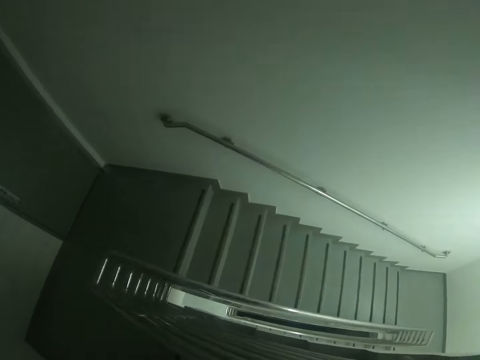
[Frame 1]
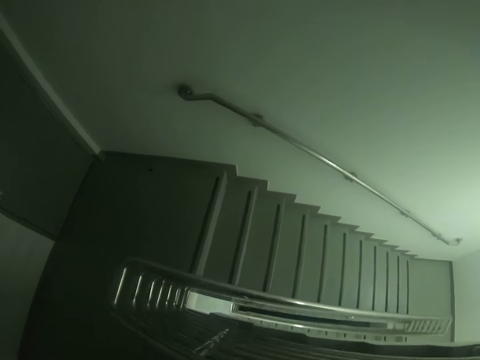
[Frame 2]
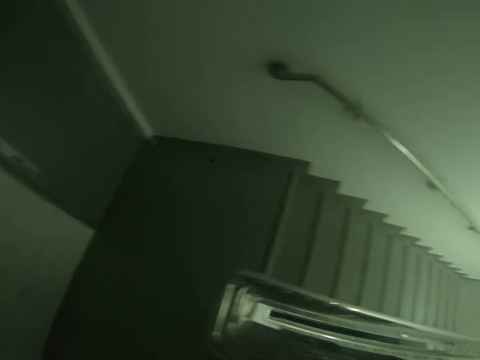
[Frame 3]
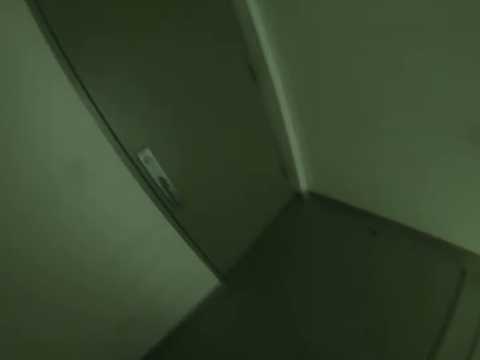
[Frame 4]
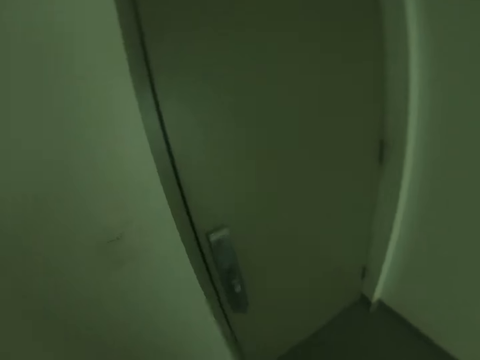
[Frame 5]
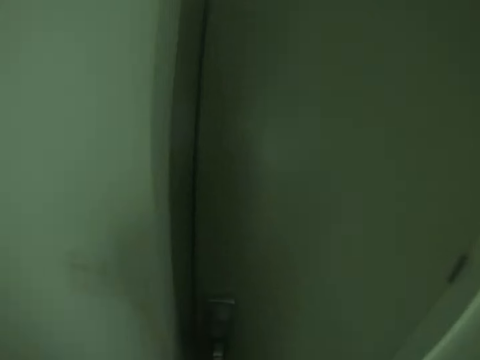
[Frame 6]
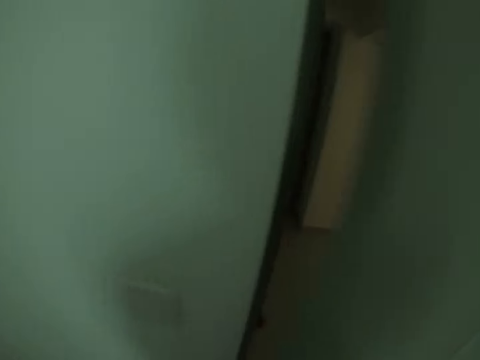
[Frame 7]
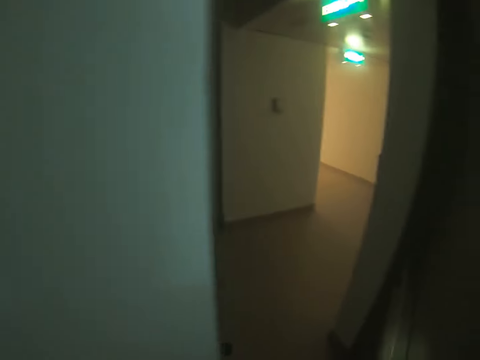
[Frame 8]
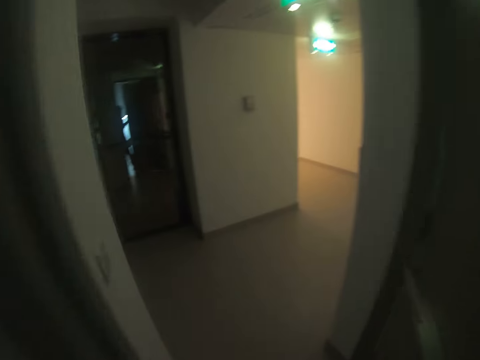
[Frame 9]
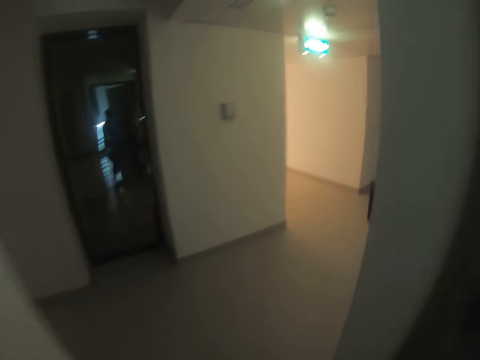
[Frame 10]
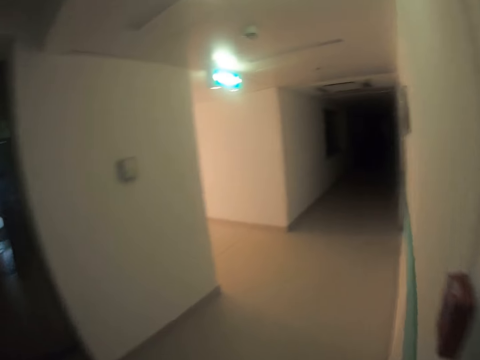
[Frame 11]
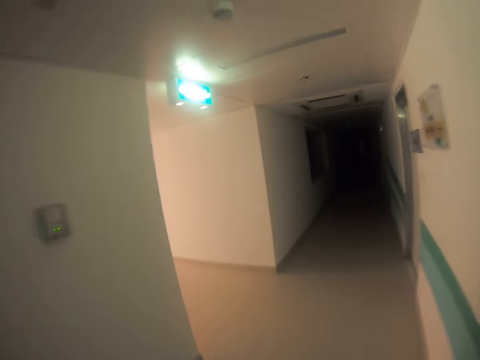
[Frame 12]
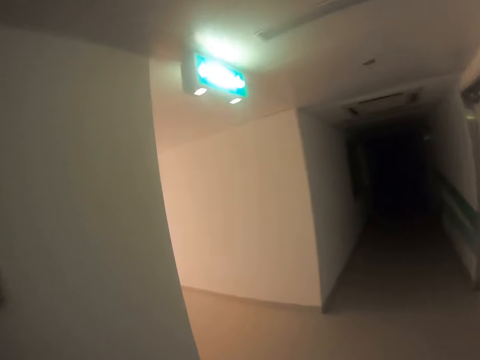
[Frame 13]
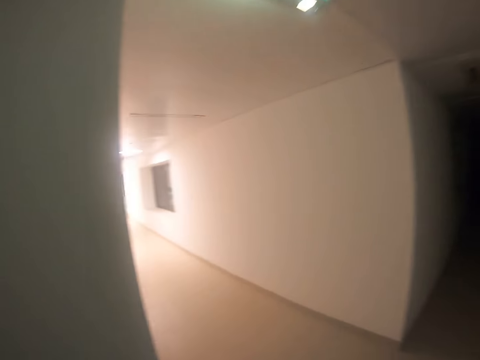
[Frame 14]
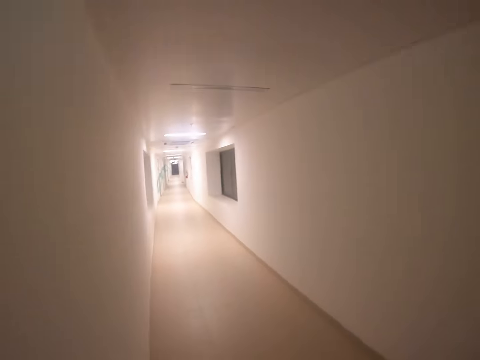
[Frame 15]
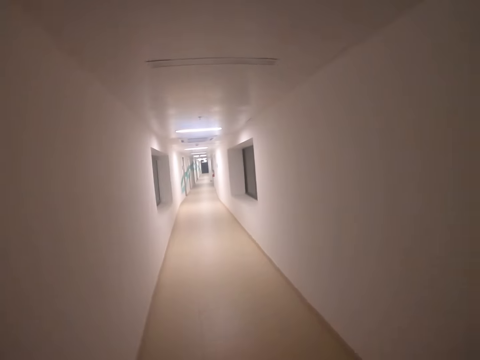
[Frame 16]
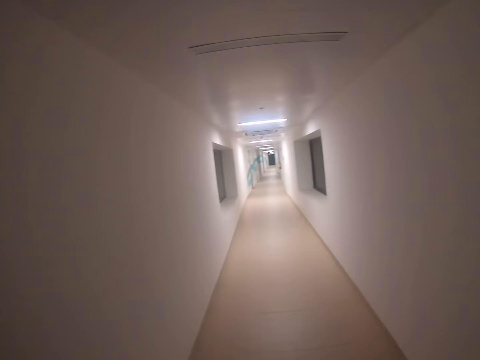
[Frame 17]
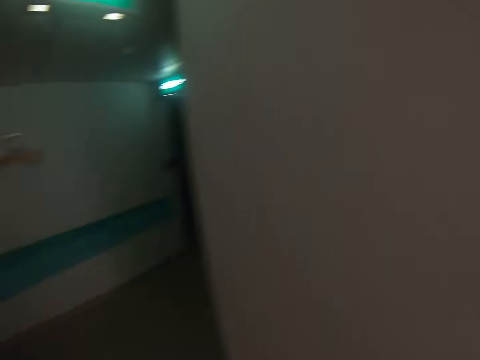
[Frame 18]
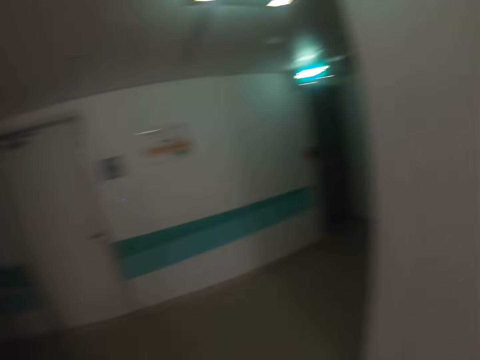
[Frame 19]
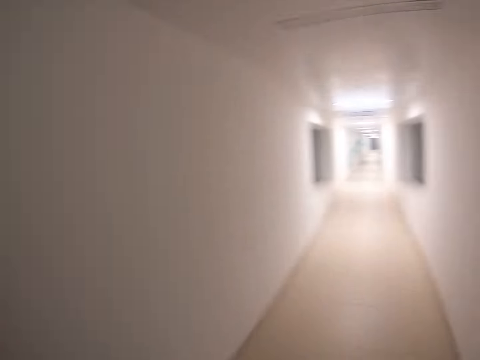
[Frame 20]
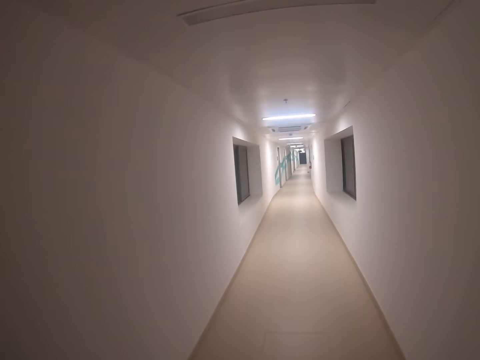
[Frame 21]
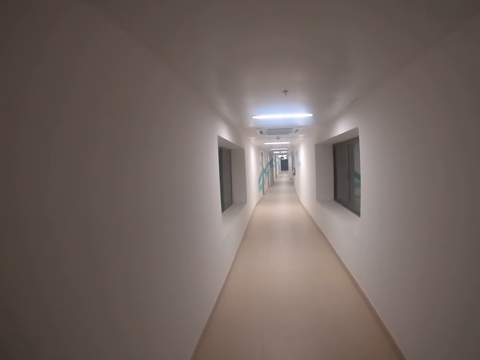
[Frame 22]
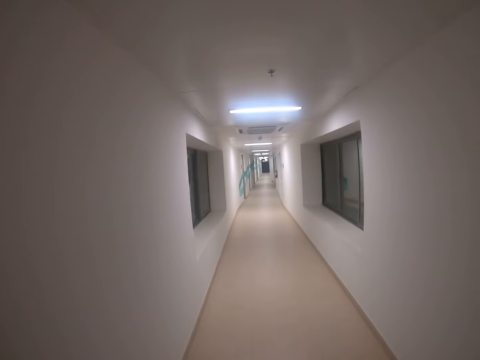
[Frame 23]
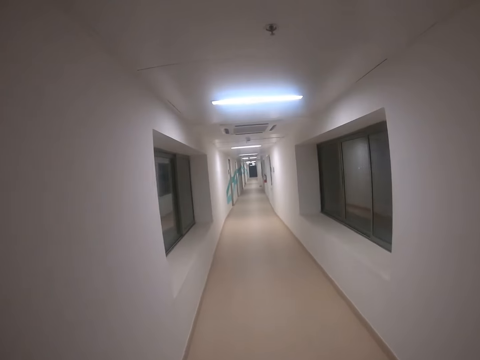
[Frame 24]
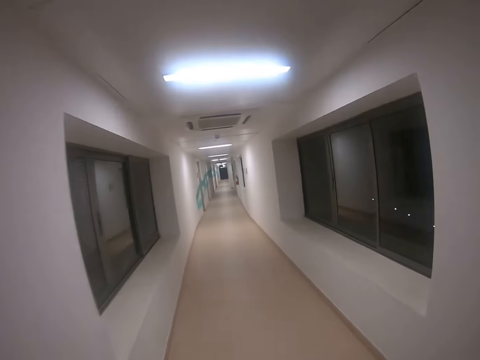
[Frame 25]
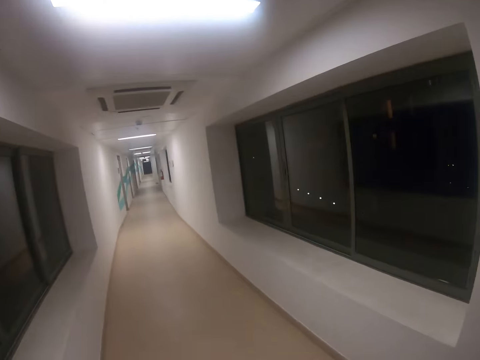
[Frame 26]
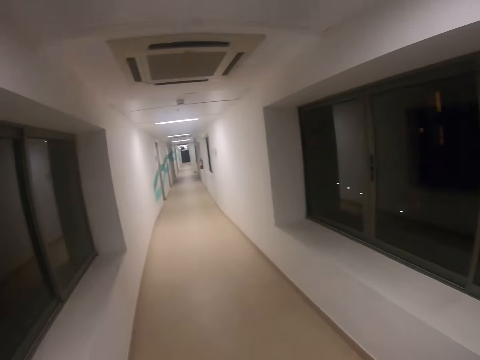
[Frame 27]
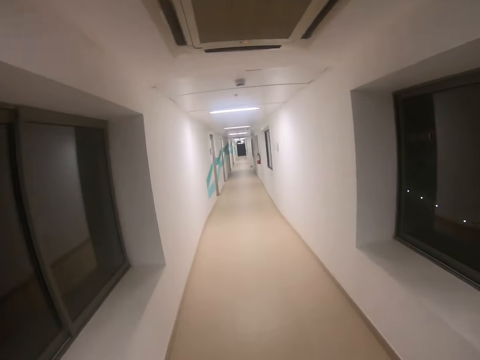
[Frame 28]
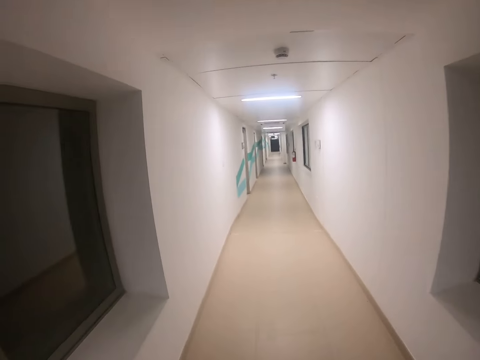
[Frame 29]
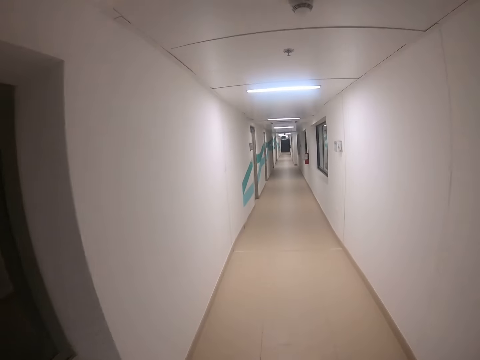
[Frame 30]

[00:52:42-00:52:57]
The camera wearer opens the door. They walk around.

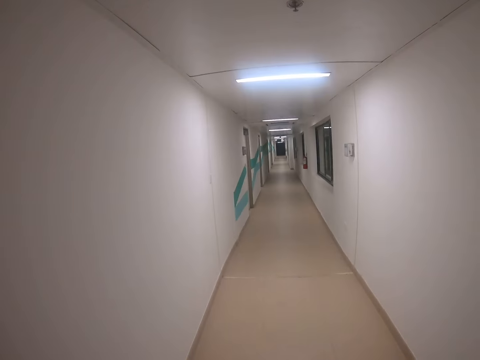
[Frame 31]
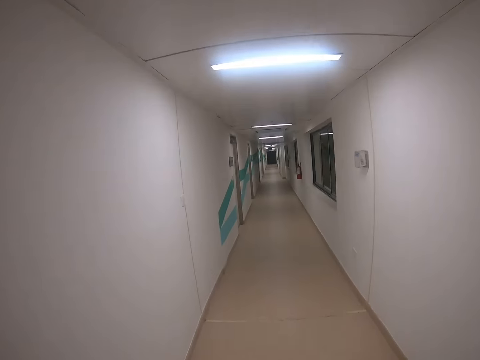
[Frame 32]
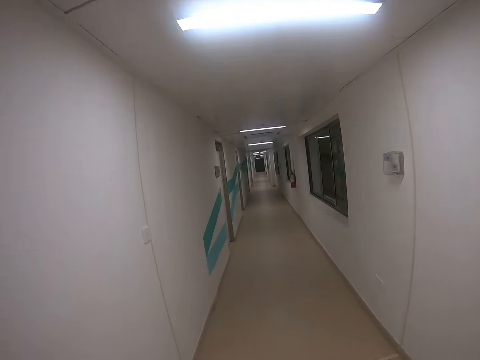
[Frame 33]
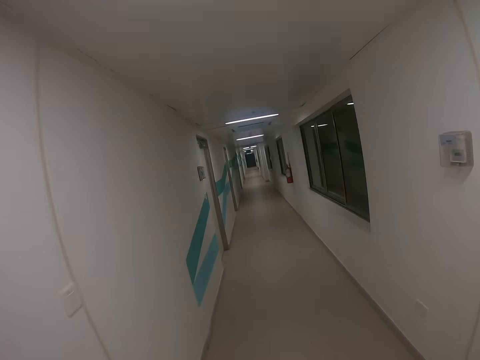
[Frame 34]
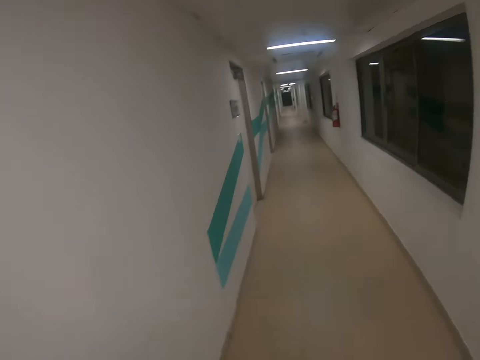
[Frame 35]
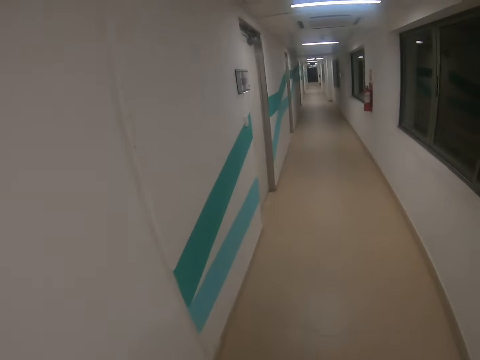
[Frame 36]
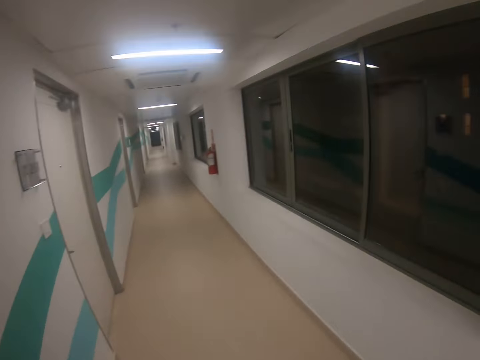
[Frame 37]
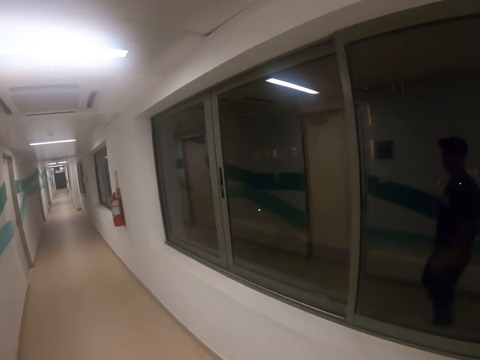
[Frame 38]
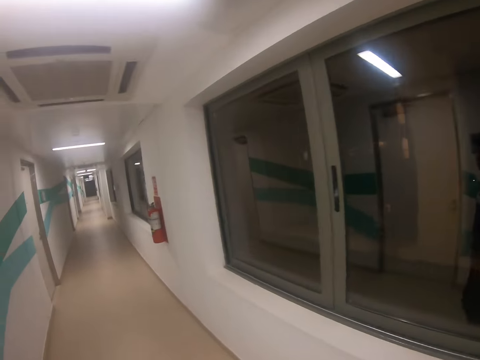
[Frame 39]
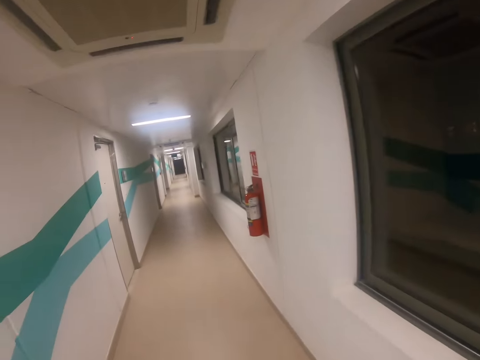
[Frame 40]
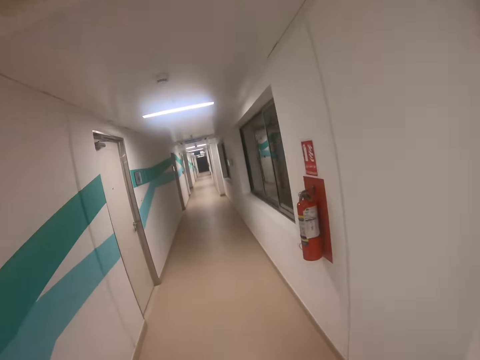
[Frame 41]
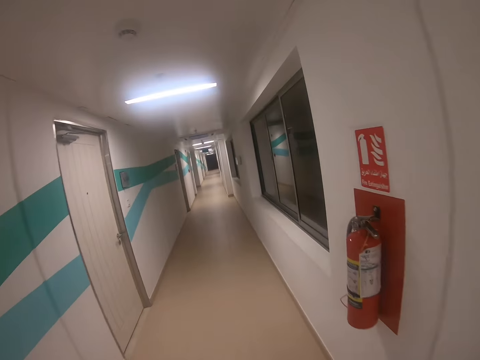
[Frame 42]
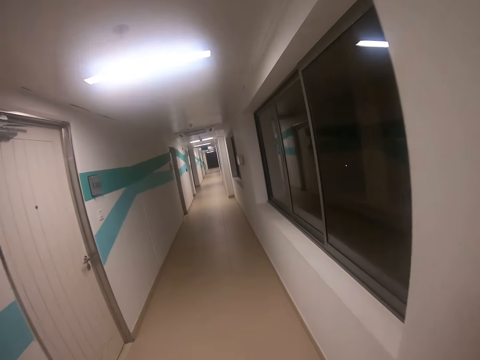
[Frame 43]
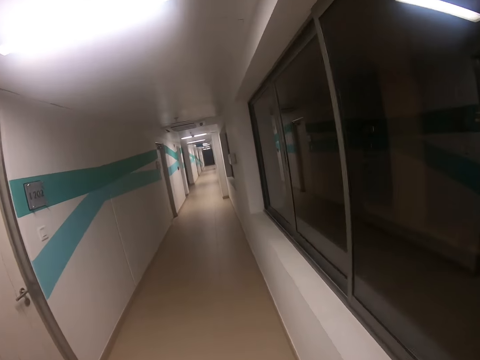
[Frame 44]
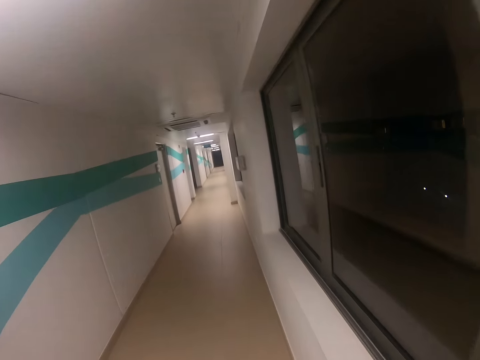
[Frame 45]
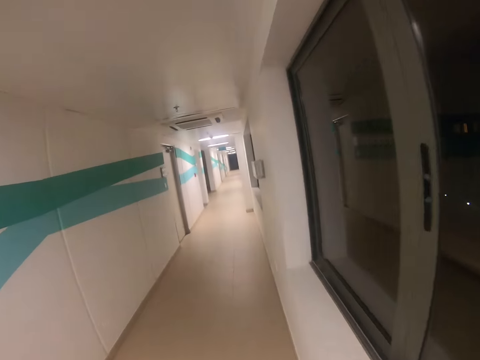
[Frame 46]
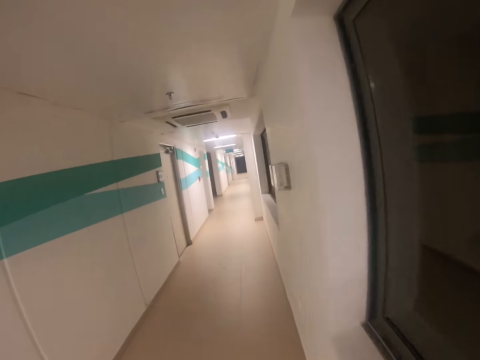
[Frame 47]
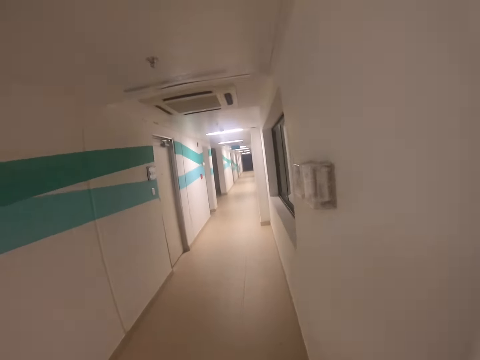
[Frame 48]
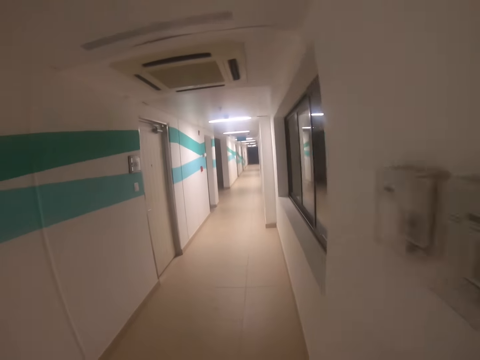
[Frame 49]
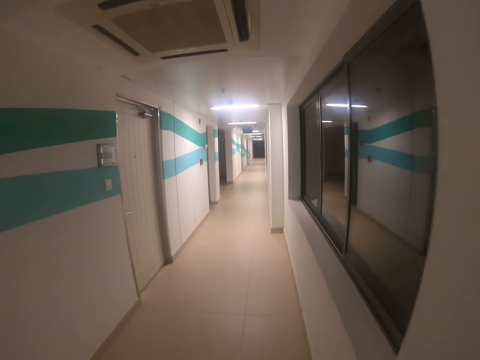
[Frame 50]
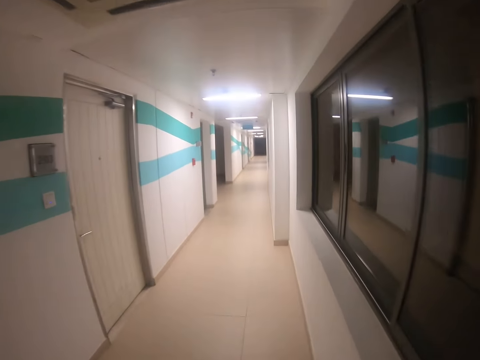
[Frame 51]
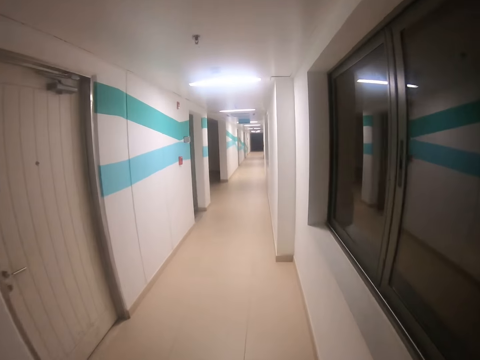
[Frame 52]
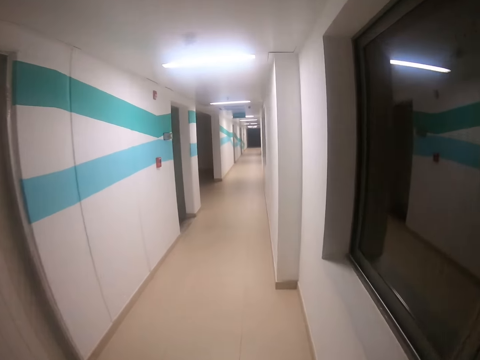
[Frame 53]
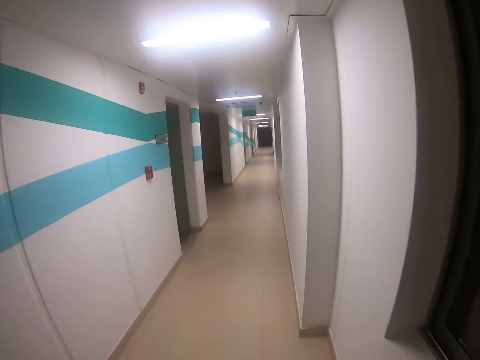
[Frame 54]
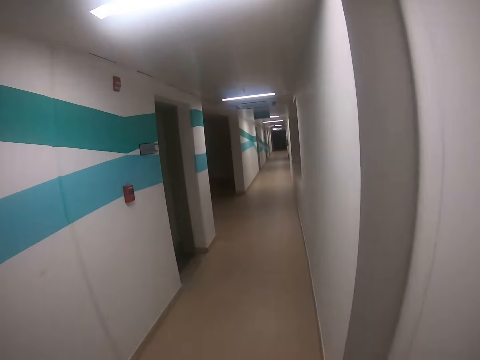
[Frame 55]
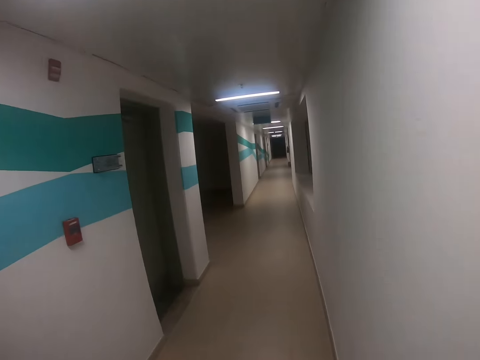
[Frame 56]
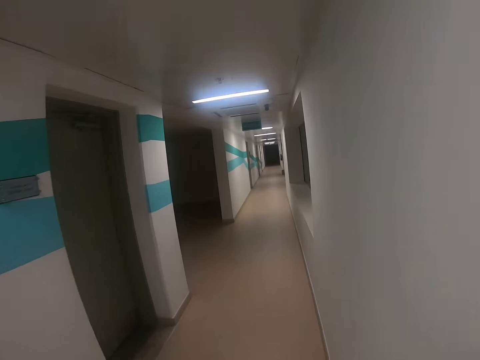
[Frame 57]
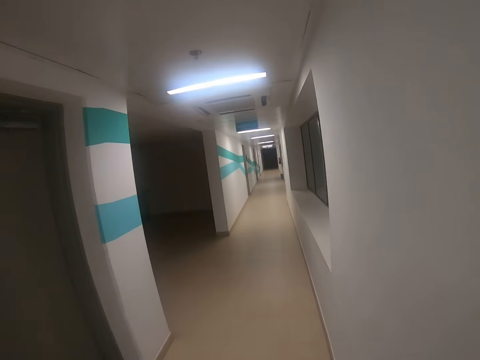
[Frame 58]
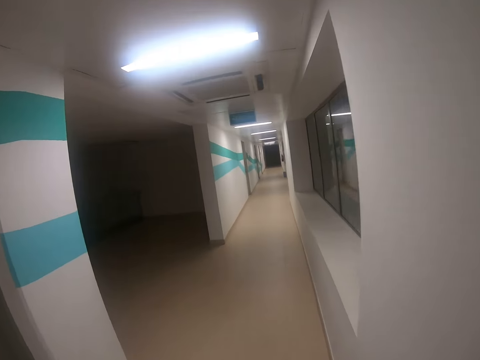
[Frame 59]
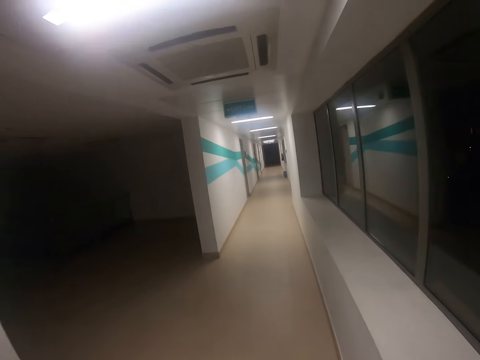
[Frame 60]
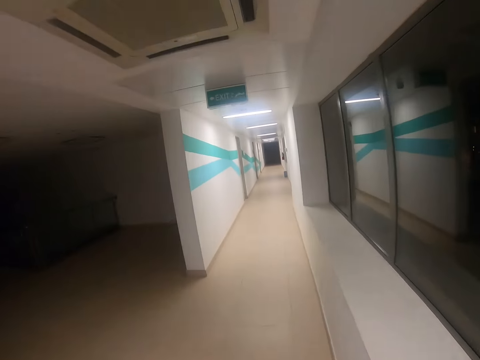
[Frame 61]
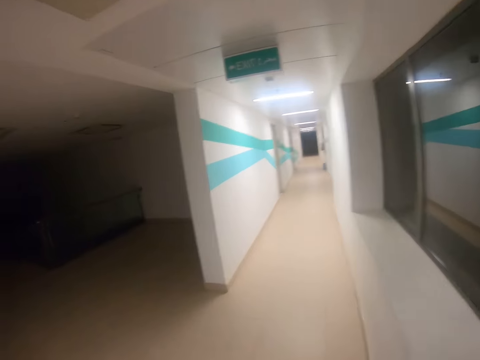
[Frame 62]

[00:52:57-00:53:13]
The camera wearer walks along the corridors.
